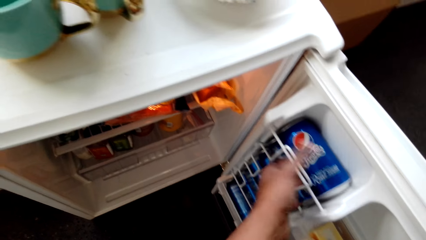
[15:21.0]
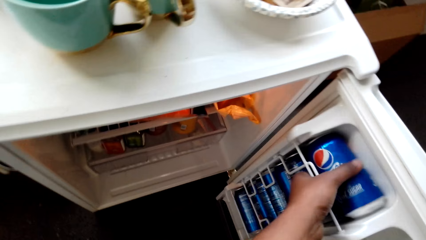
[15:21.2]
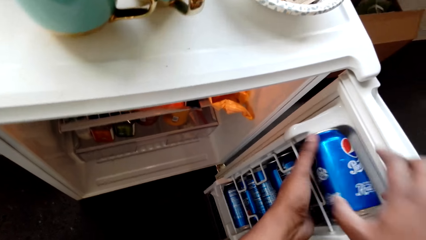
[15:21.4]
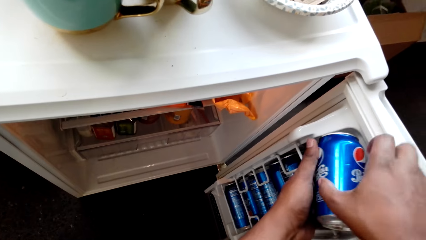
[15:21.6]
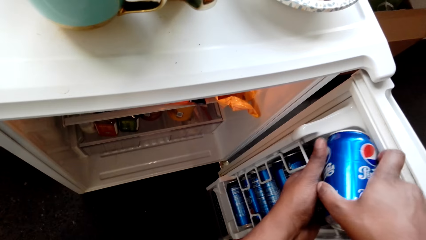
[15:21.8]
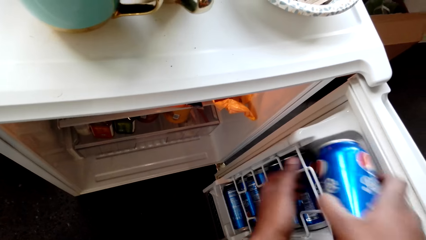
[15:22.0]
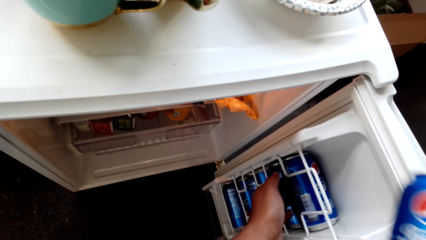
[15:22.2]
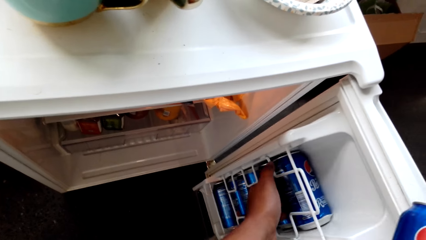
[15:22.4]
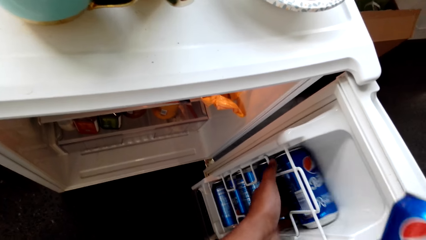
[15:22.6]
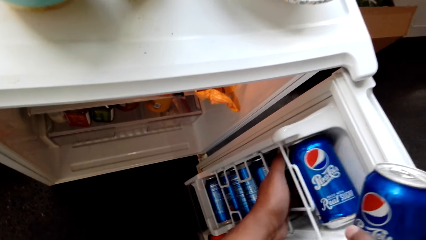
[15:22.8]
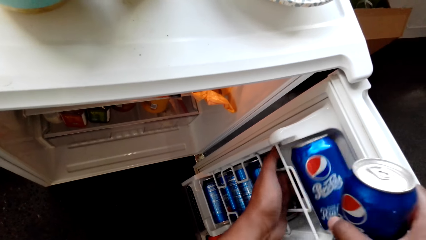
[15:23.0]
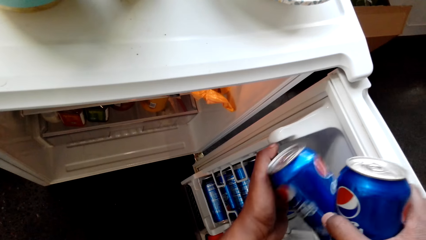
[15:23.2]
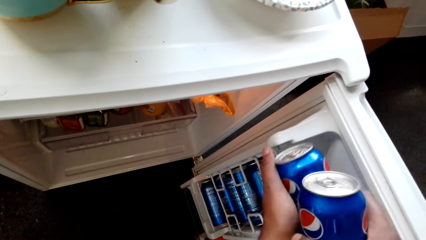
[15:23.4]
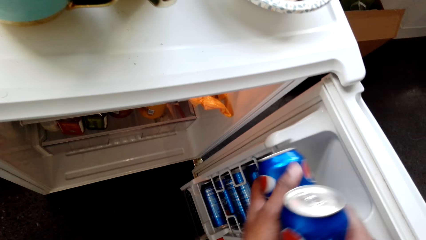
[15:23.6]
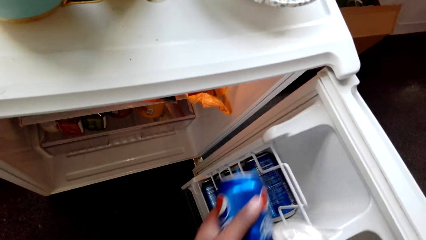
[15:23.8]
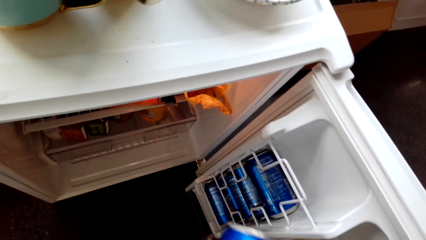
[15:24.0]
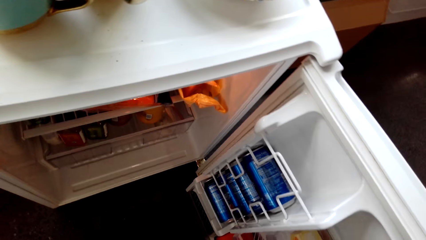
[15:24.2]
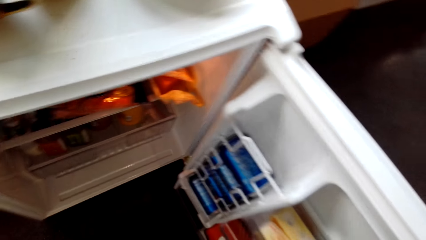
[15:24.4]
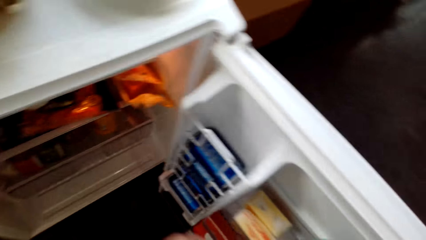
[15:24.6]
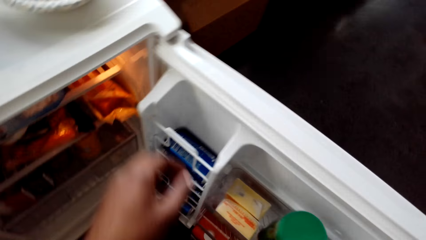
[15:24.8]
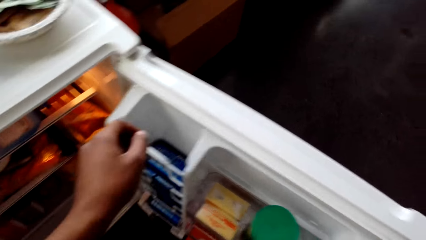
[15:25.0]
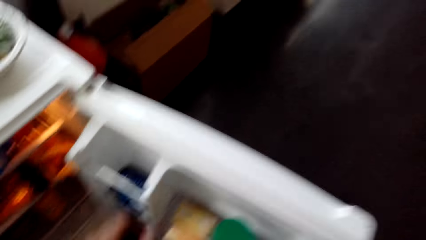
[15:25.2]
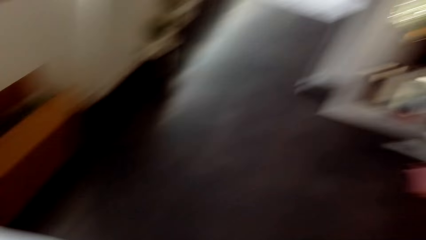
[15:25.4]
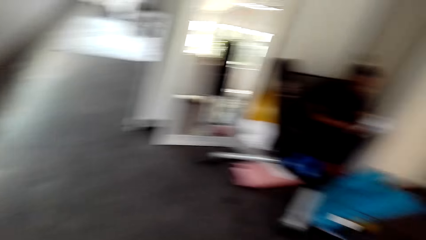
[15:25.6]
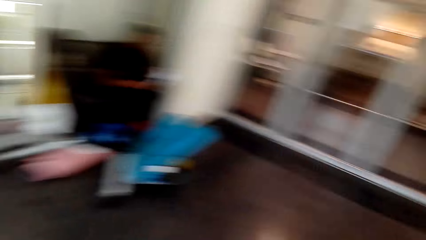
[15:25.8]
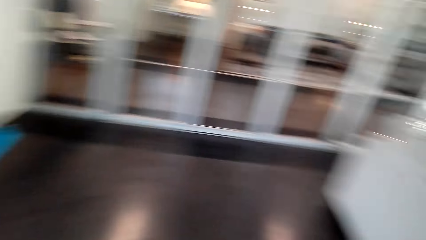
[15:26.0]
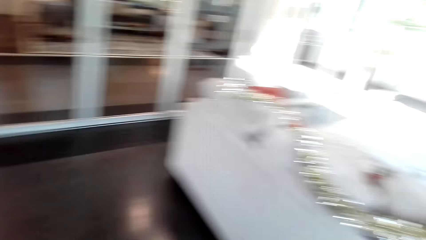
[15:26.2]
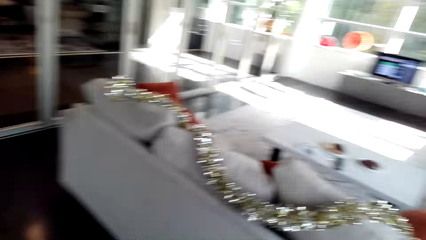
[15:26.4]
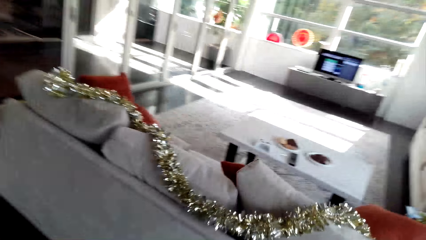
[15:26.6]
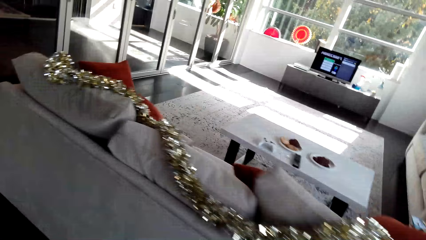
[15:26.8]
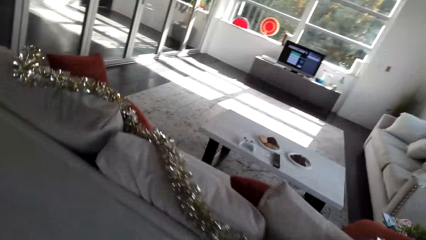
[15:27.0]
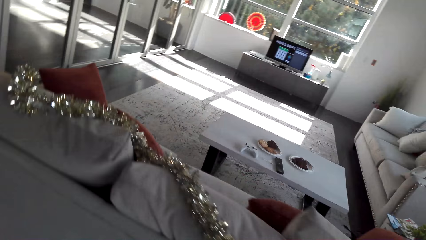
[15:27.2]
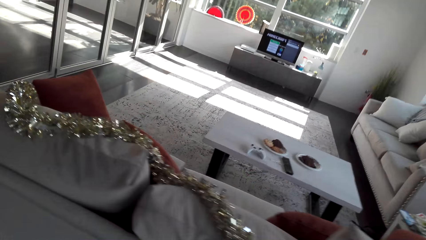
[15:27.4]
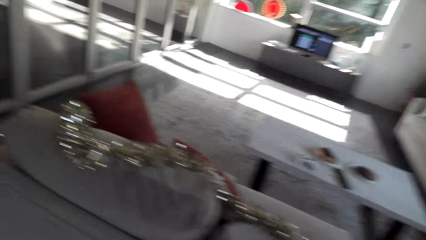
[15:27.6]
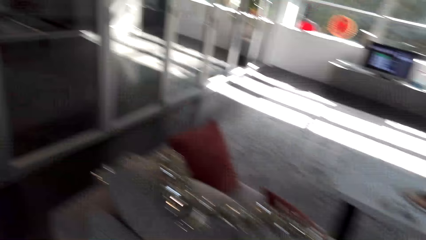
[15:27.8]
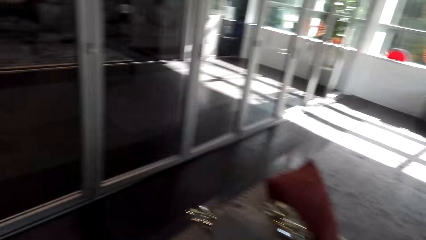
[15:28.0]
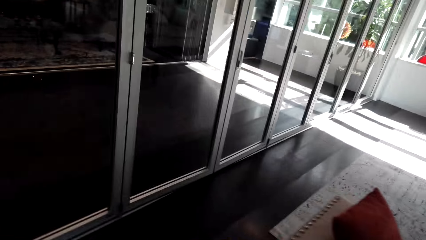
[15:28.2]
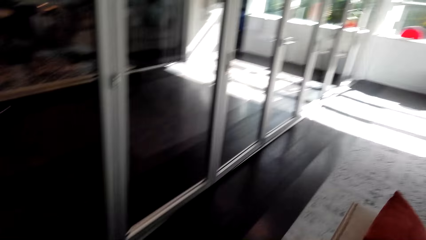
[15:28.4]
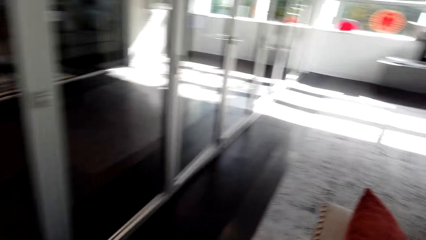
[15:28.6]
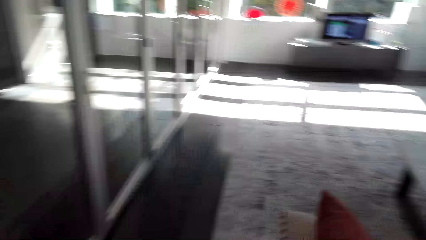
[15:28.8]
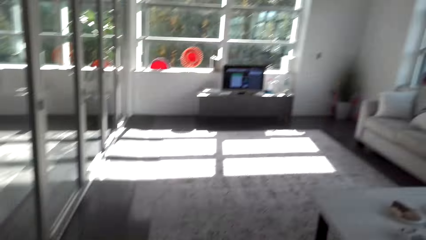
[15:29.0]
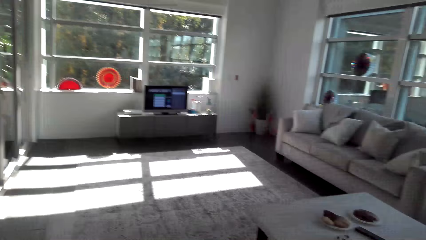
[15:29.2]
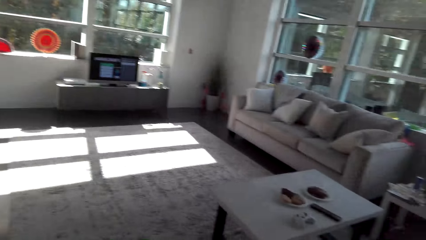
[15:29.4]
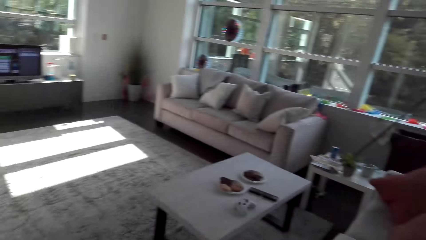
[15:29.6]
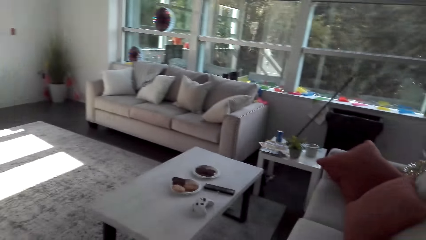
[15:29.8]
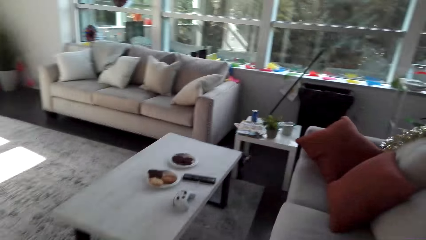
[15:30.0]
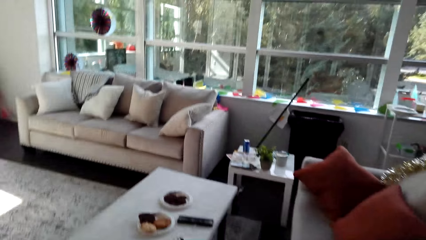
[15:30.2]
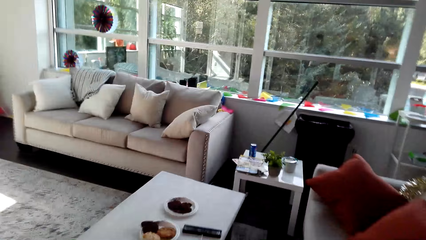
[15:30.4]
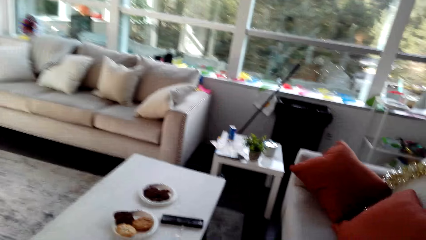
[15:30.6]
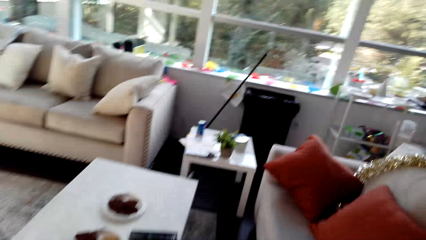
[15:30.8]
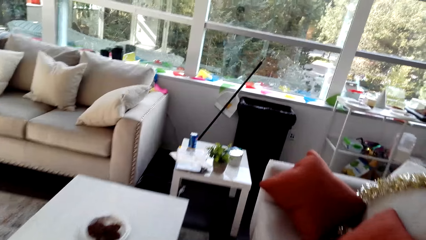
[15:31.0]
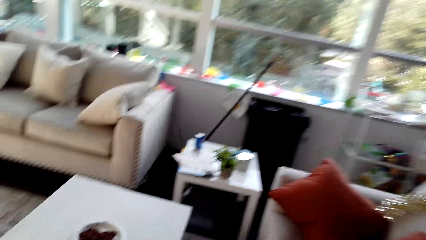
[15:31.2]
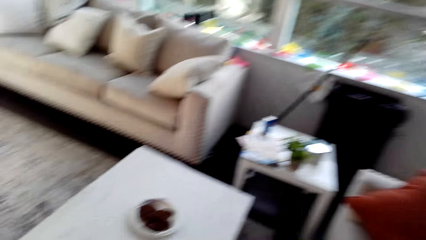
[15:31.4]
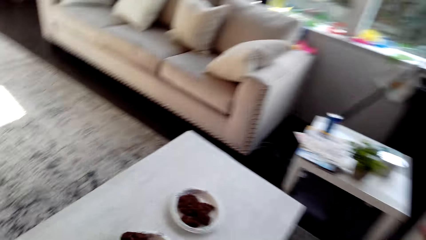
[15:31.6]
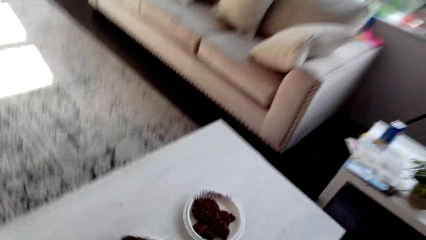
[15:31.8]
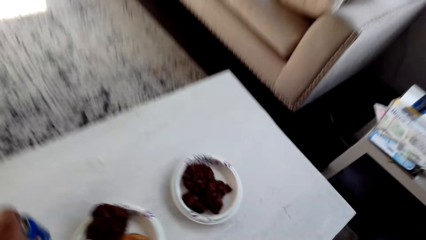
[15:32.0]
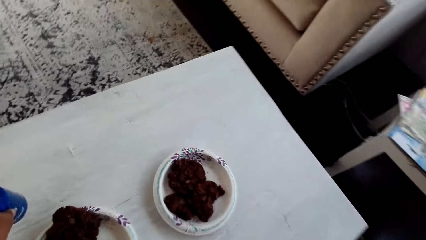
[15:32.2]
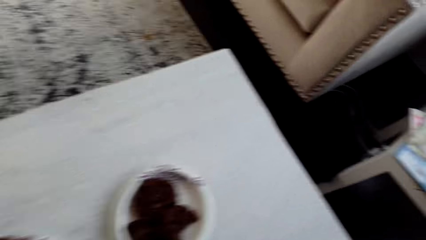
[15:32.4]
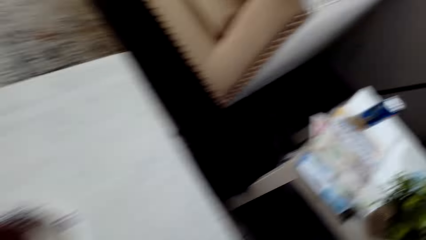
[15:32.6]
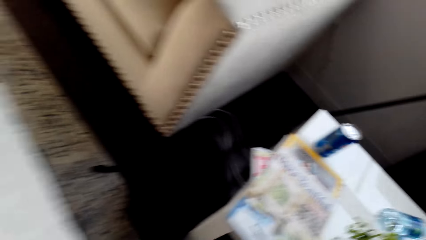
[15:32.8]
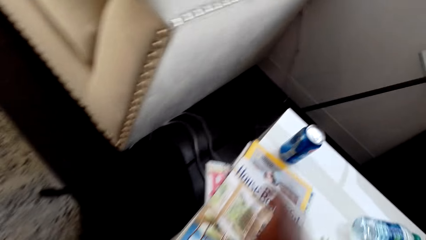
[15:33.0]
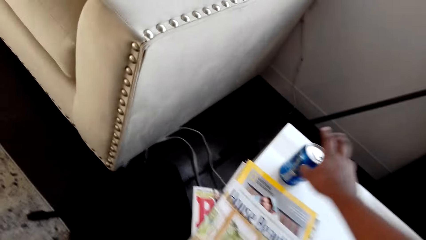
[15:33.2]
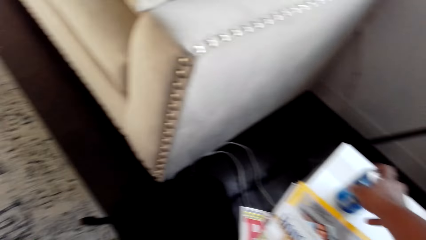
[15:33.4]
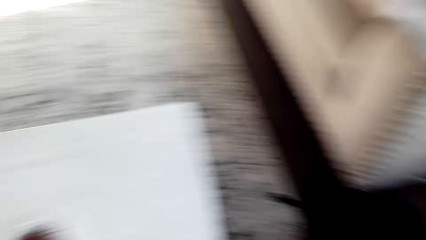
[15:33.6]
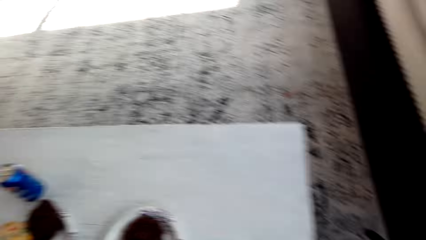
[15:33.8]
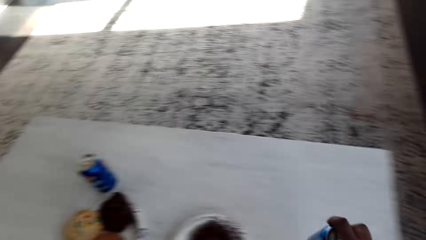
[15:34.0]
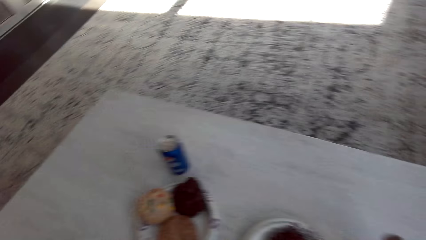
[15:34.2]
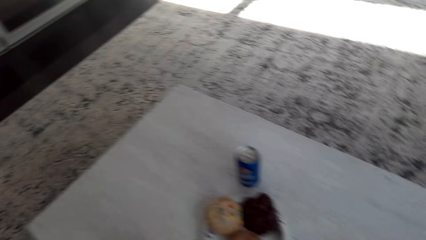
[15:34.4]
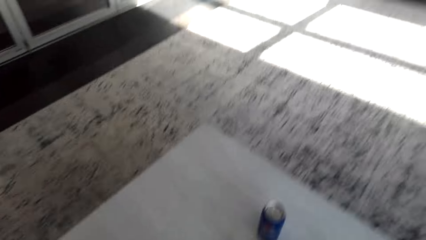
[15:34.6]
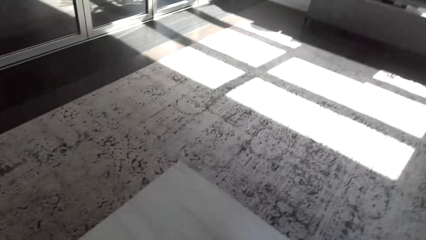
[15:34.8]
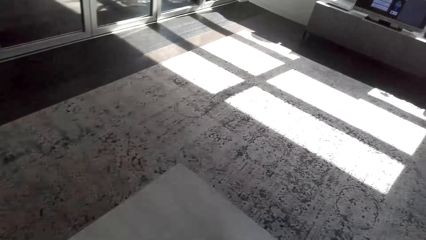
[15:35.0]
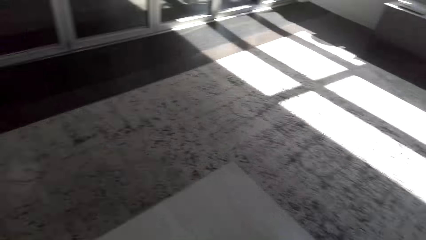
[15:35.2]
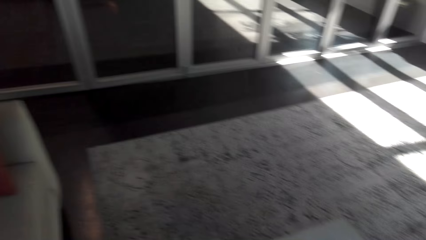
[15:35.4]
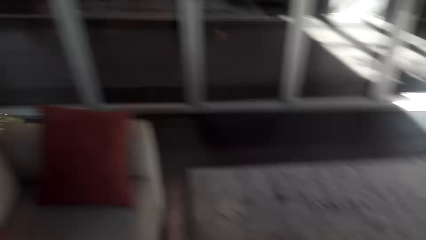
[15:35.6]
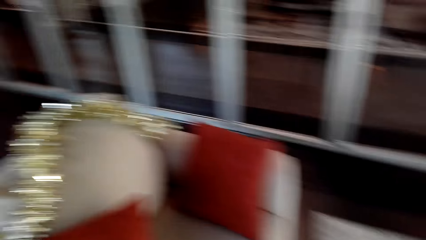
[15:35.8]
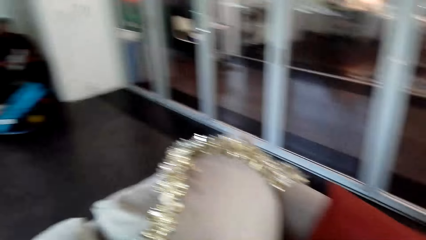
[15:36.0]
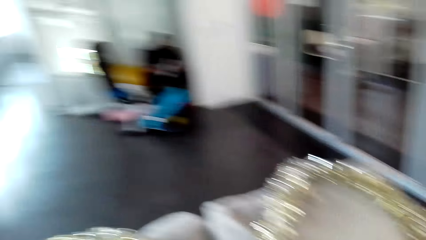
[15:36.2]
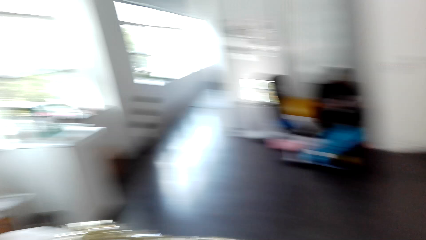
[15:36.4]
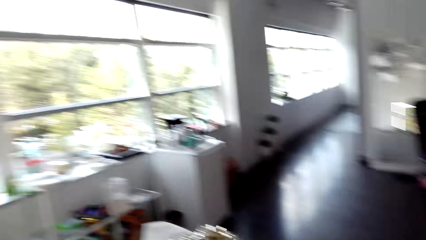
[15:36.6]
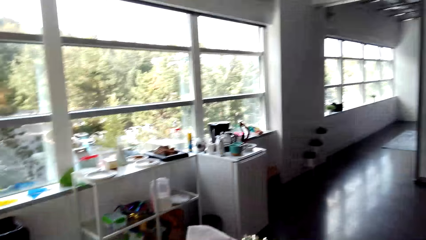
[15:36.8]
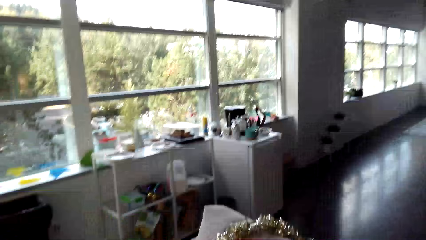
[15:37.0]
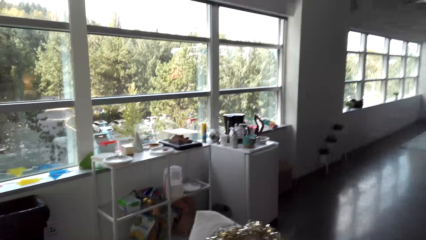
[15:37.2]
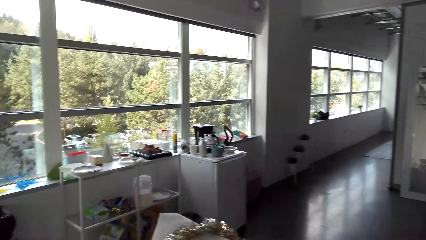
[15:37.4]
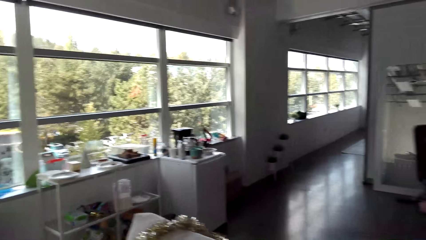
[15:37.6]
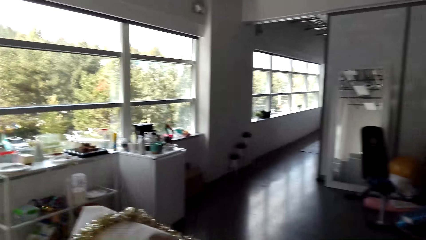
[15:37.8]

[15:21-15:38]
The camera wearer lifts the right hand. They pick up the can from the fridge. They push the can from the fridge. They pick up the can from the fridge. They look at the fridge. They walk around. They close the refrigerator. They place the drink on the table. They move the right hand. They pick up the can. They look around.
